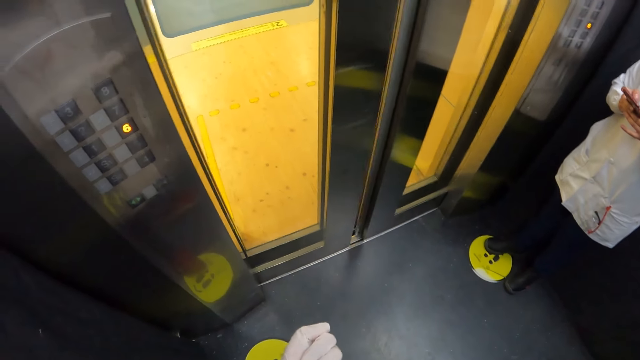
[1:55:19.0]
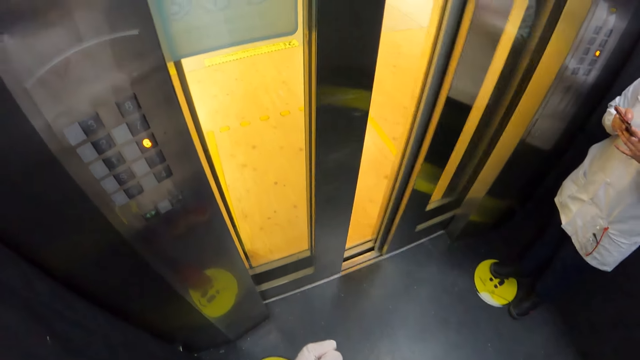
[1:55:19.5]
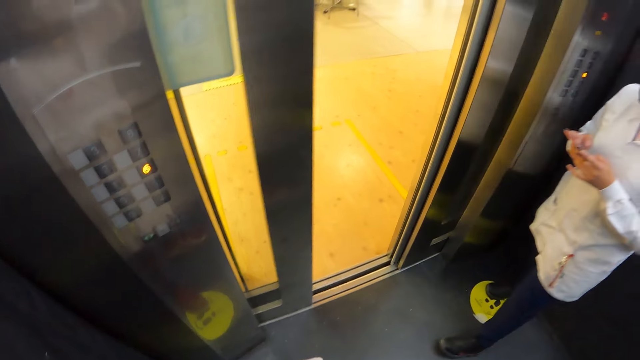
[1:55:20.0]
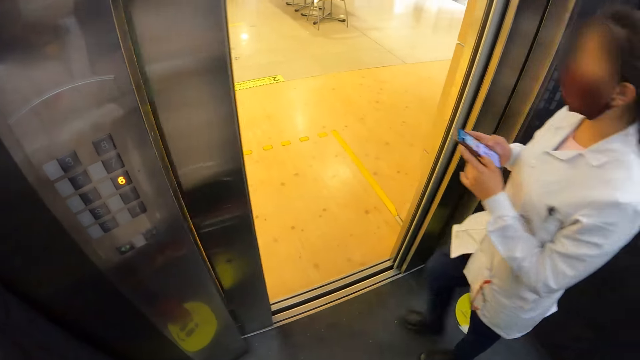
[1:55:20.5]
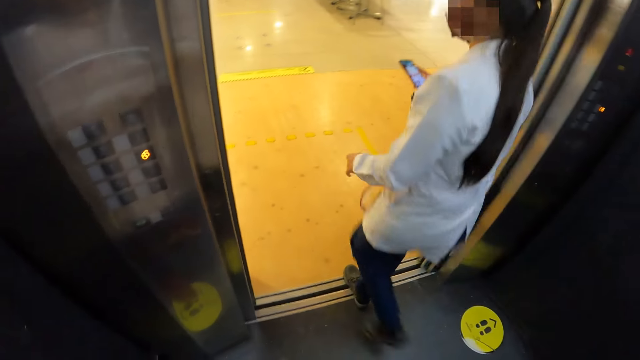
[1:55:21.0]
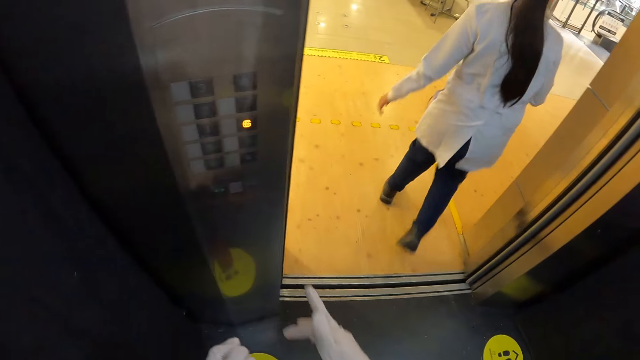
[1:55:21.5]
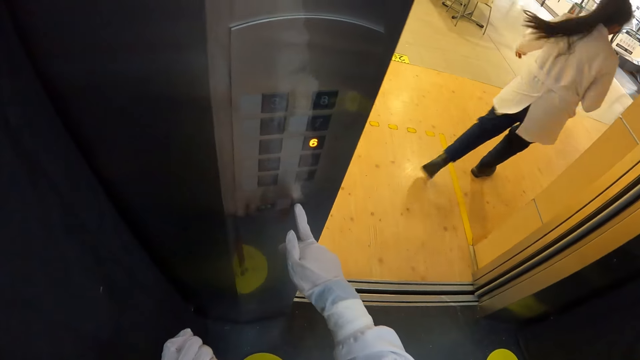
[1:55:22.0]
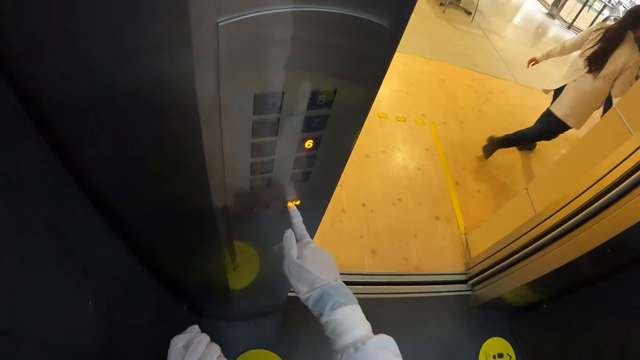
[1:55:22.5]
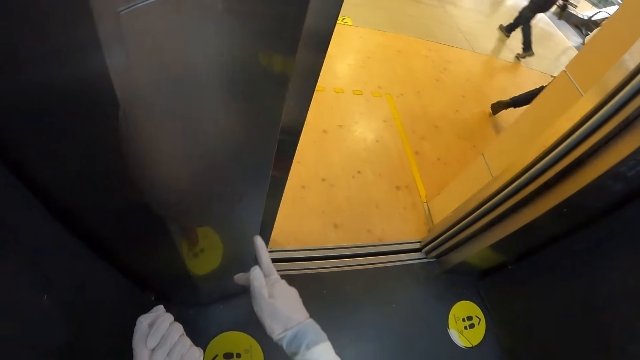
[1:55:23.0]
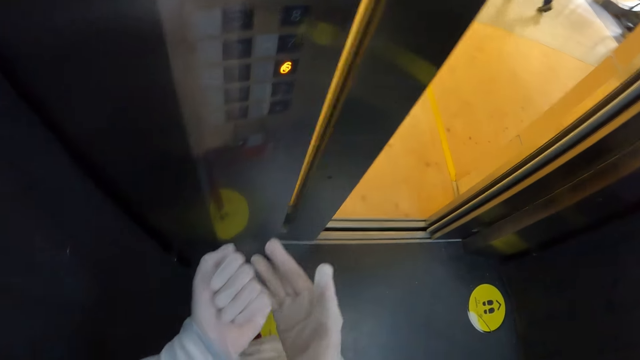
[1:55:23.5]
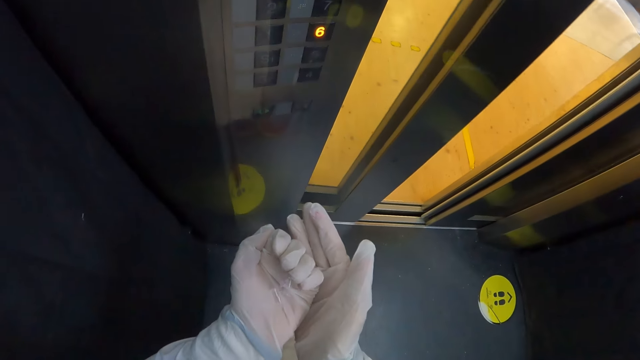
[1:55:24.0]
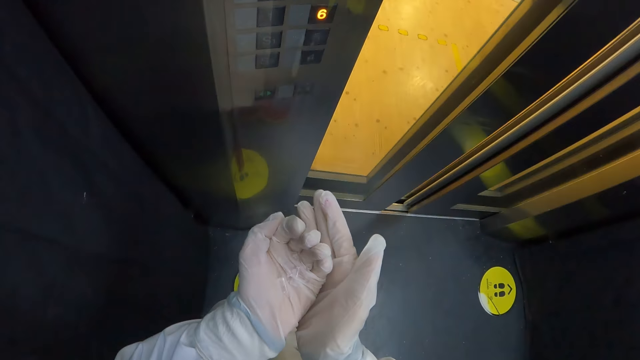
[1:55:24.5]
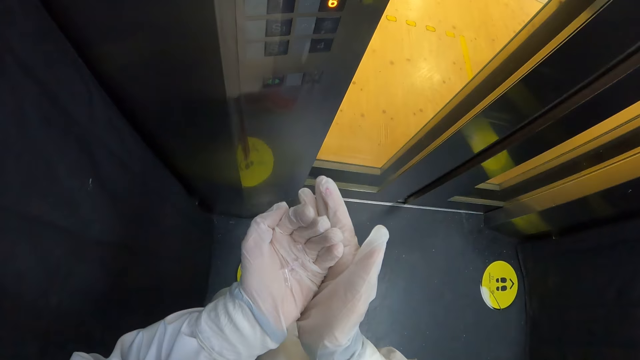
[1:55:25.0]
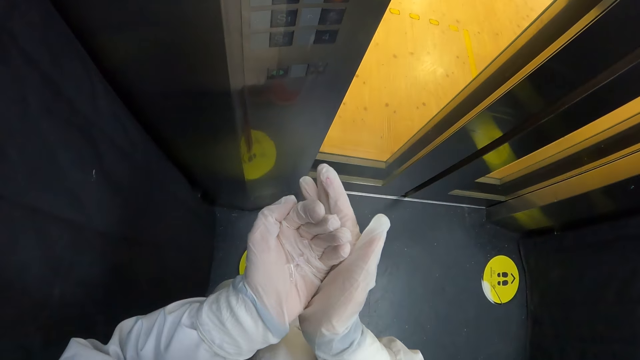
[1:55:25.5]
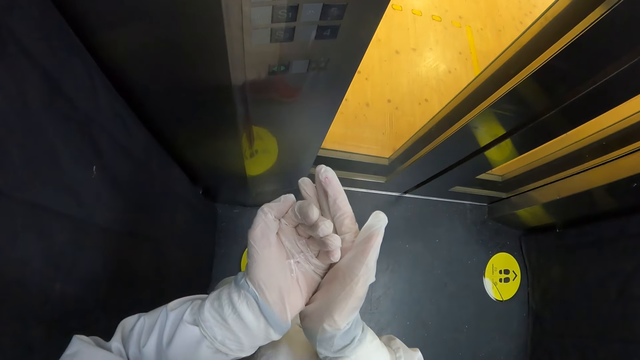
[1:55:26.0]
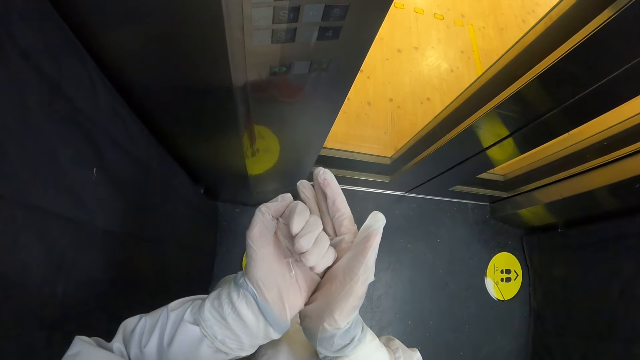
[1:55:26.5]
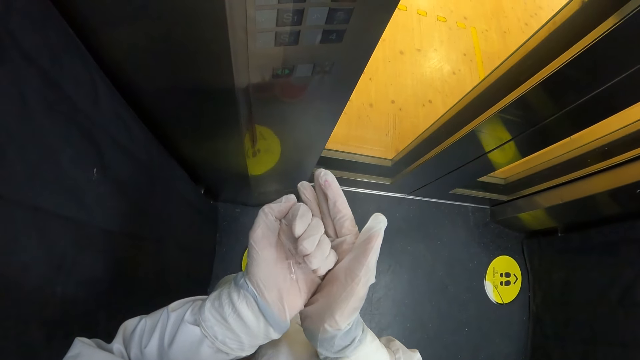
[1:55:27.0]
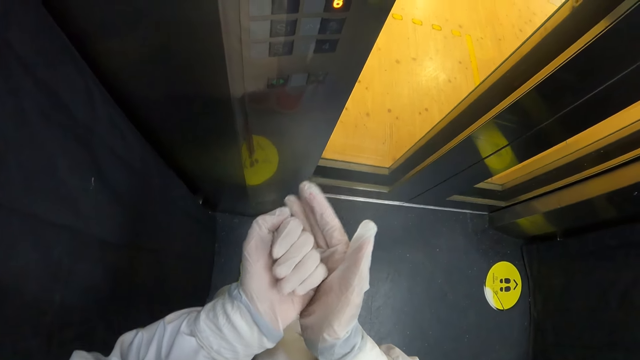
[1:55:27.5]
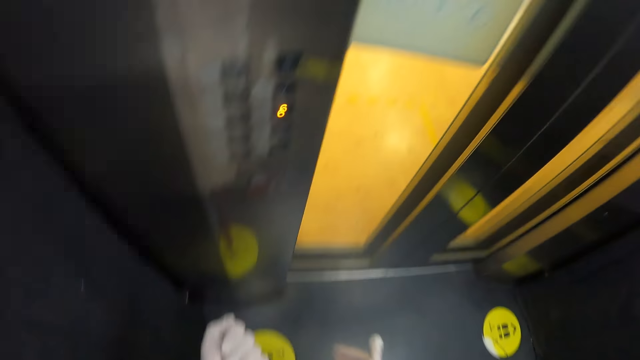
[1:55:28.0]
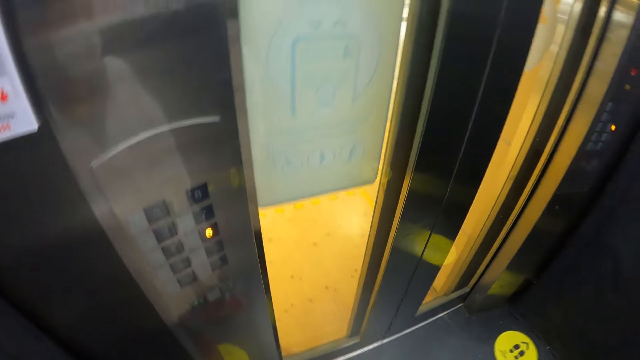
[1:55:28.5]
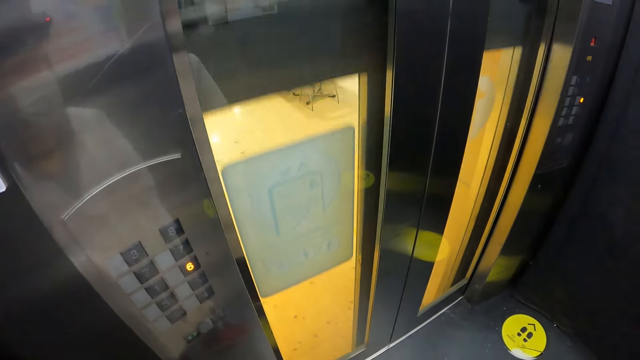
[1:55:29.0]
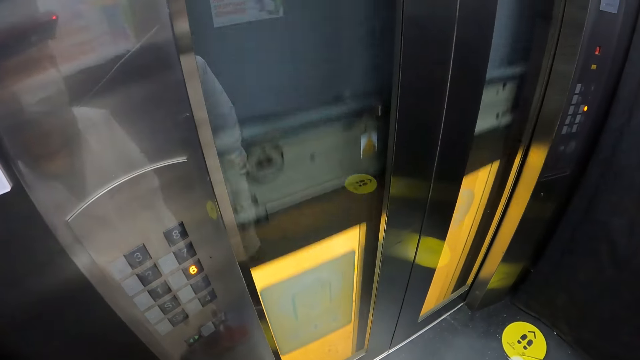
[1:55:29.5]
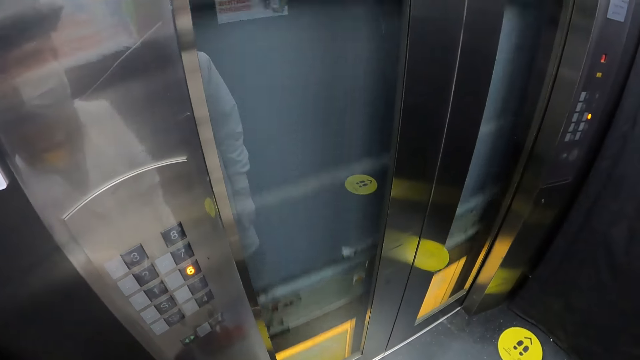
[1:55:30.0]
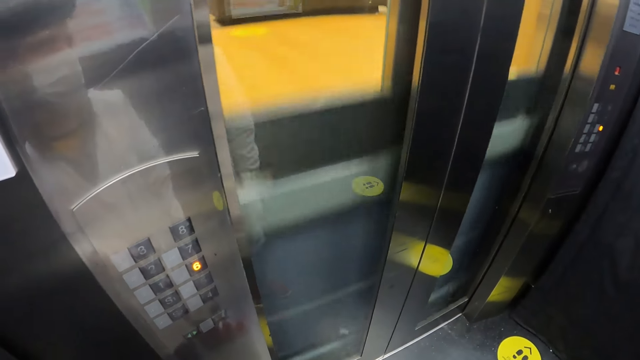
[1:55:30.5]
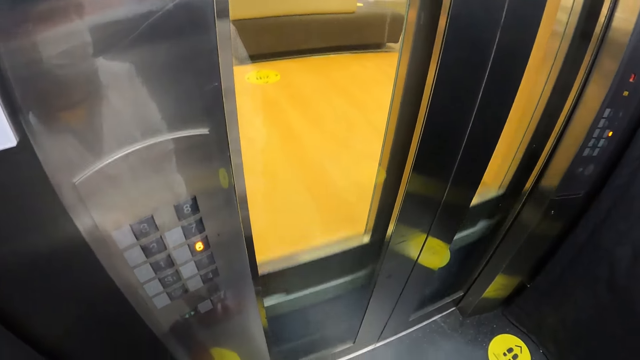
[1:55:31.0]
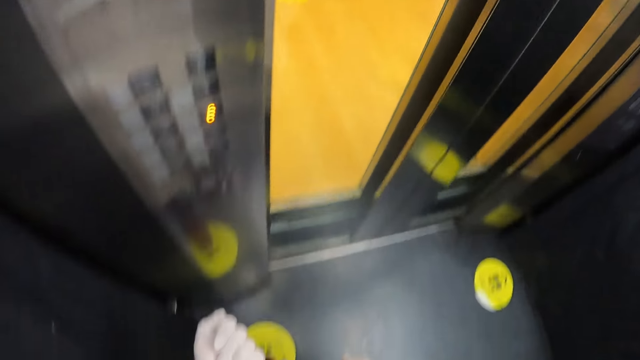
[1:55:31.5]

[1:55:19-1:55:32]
The woman walks out of the elevator. The camera wearer presses a button on the elevator with her right hand. She firmly holds centrifuge tubes in her hands. She holds both hands together. She elevator surfs.

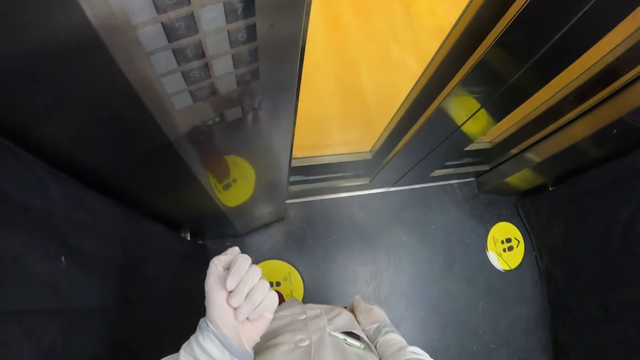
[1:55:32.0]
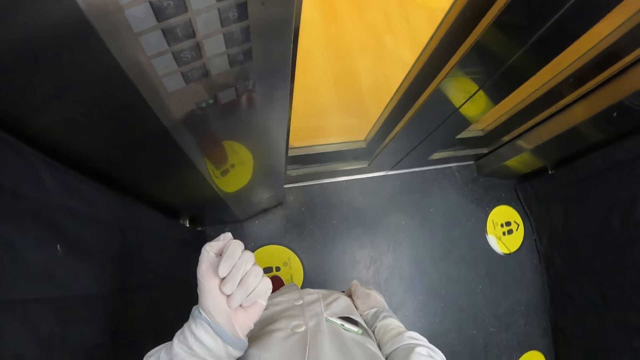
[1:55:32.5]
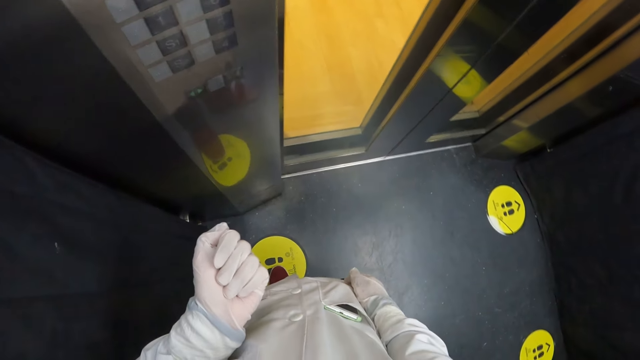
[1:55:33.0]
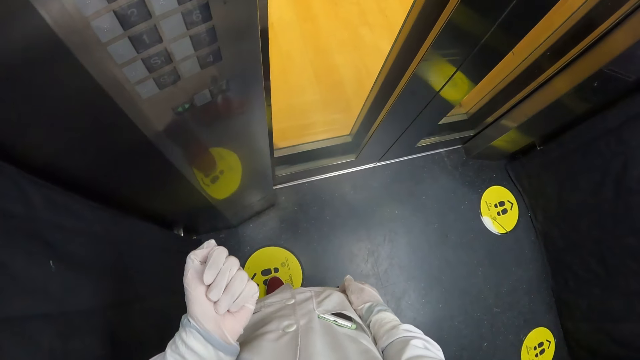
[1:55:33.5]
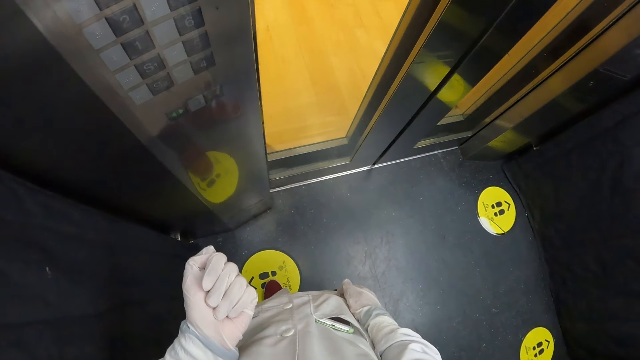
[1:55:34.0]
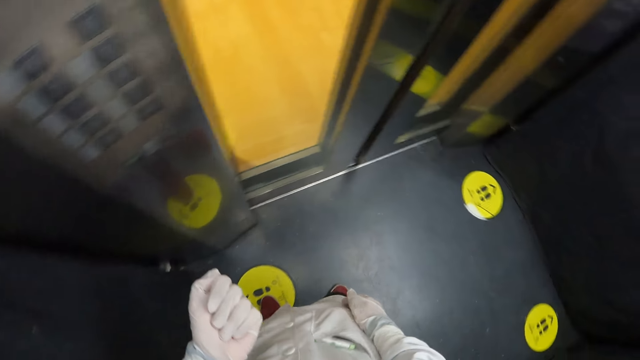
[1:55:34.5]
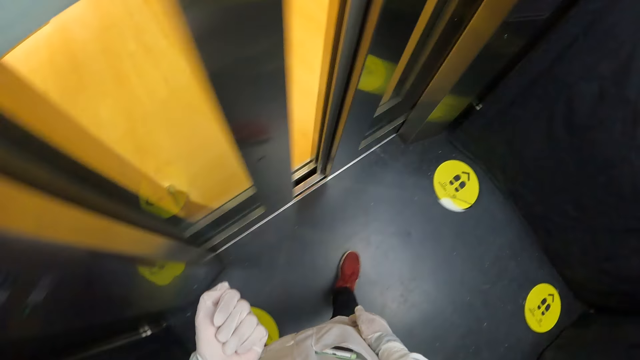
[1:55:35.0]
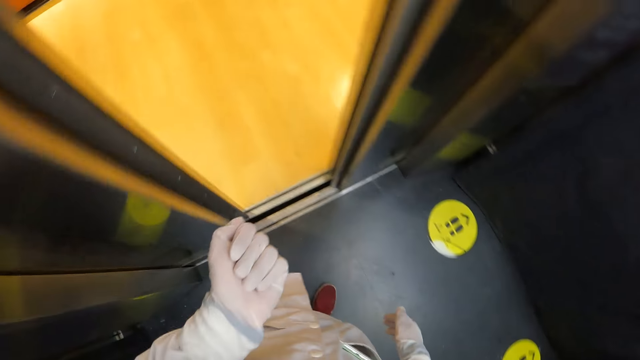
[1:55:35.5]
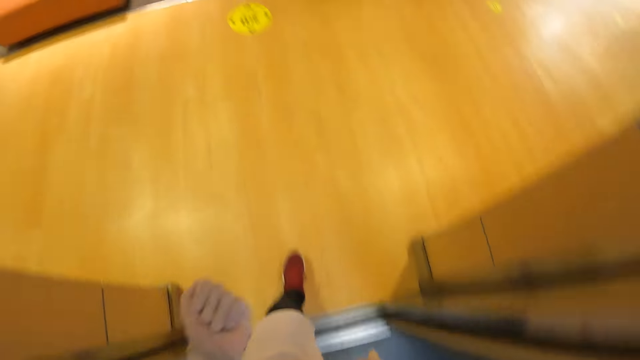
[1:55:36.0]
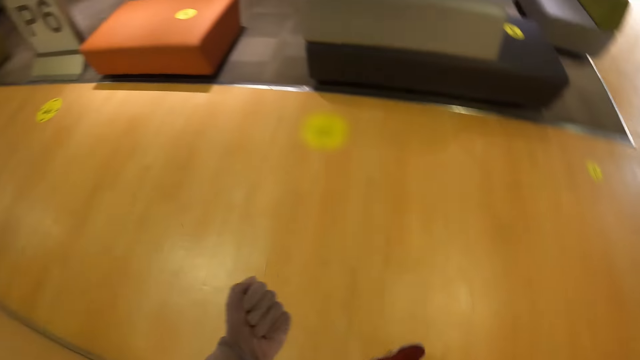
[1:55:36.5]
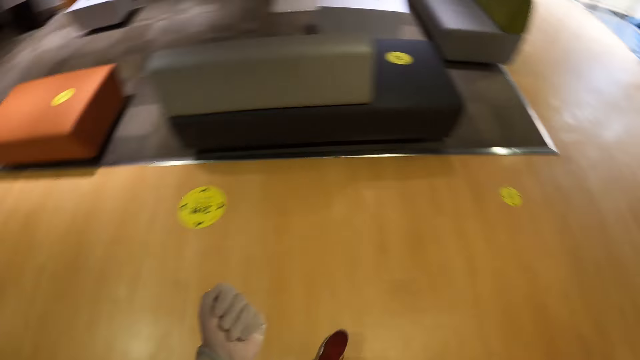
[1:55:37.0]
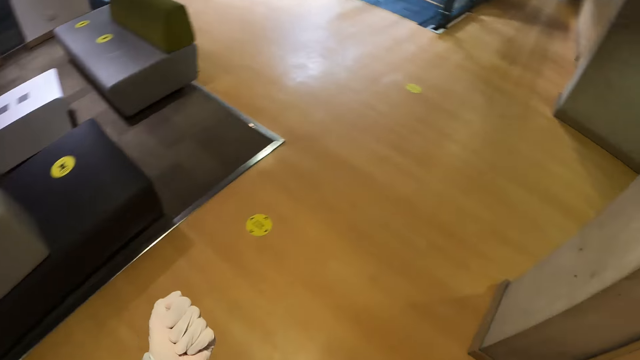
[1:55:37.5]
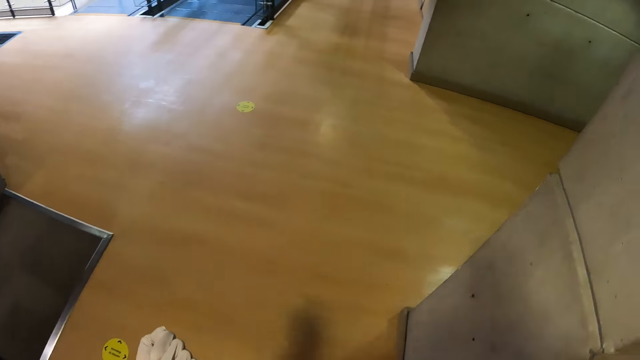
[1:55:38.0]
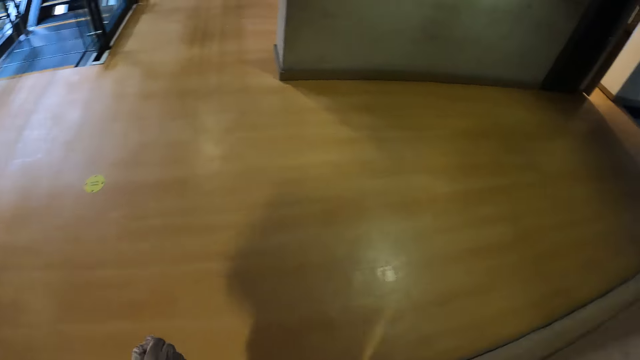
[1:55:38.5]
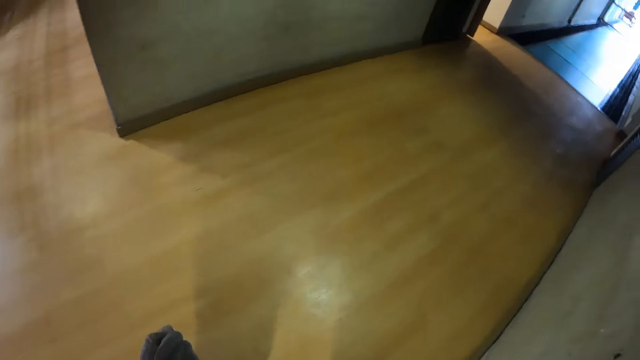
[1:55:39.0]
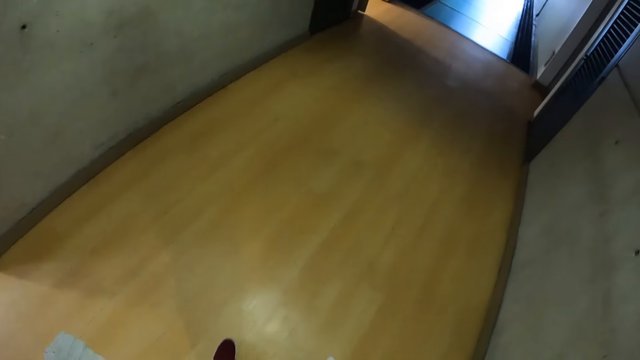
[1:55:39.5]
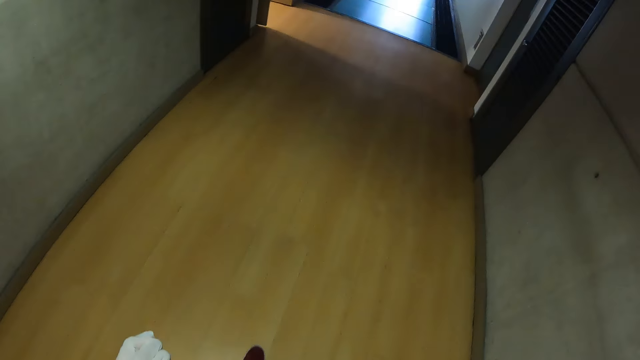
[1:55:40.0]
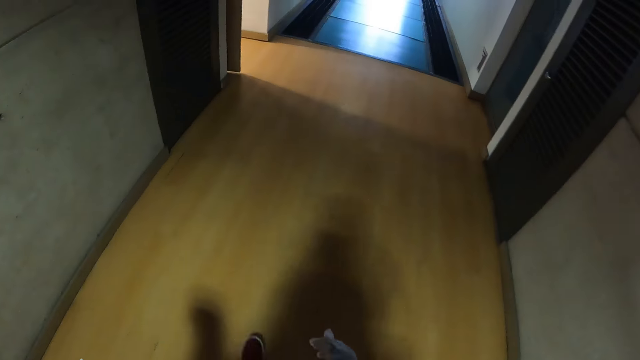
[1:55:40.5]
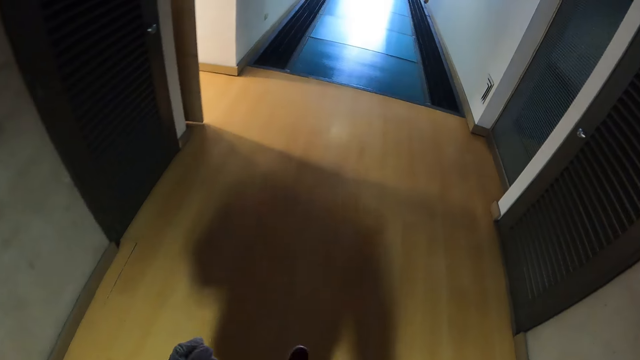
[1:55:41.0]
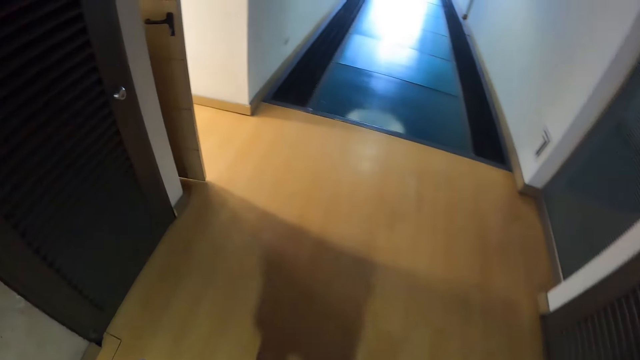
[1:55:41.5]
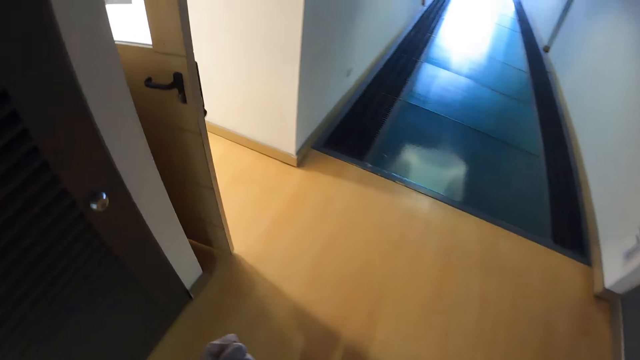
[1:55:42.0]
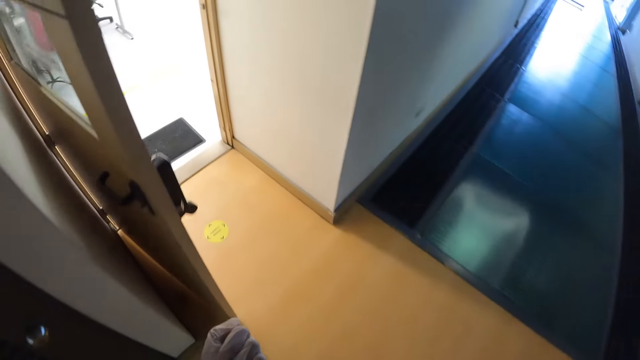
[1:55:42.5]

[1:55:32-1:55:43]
The camera wearer walks out of the elevator. They walk across lab rooms and walk to a counter.
